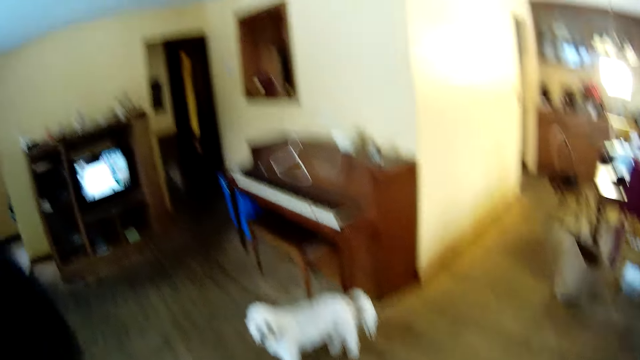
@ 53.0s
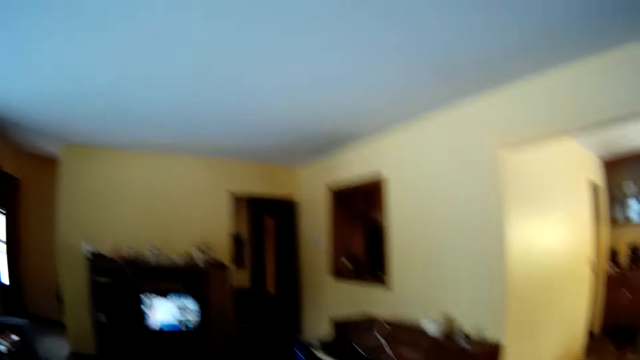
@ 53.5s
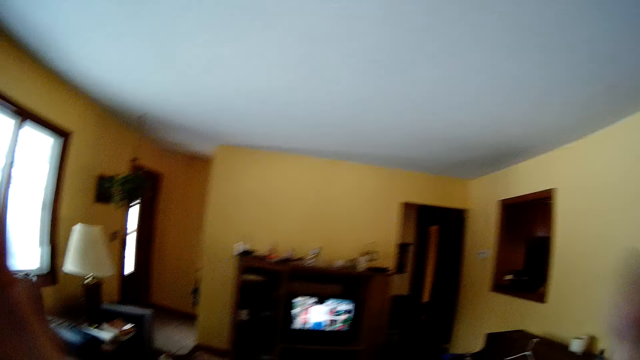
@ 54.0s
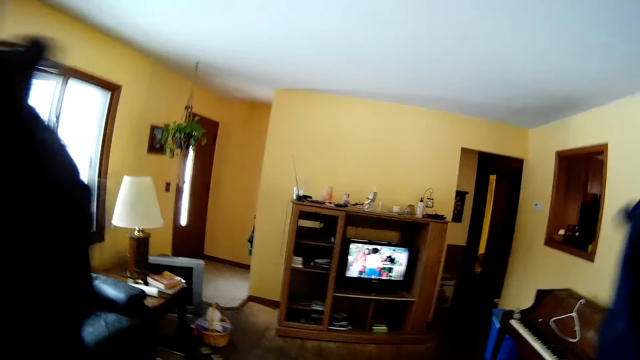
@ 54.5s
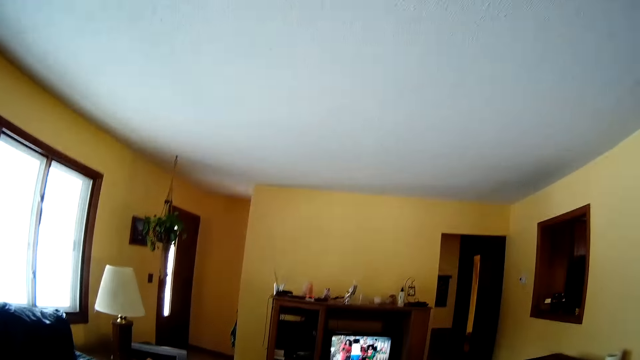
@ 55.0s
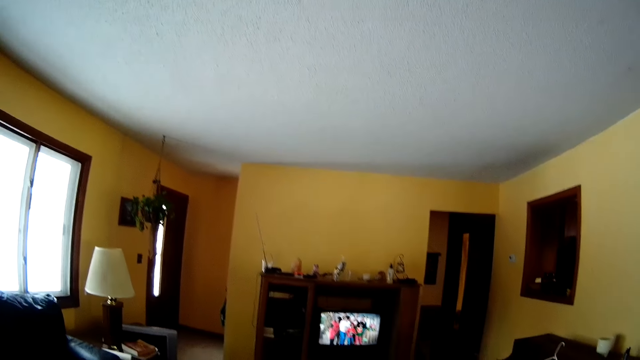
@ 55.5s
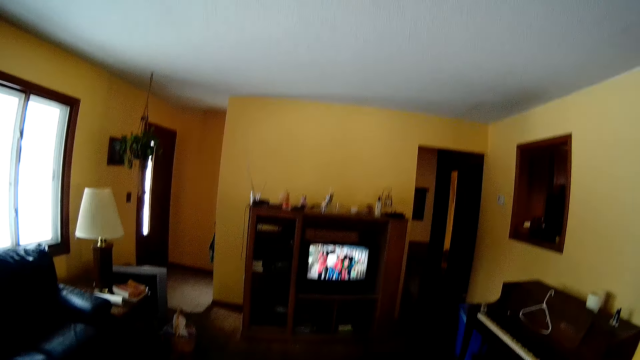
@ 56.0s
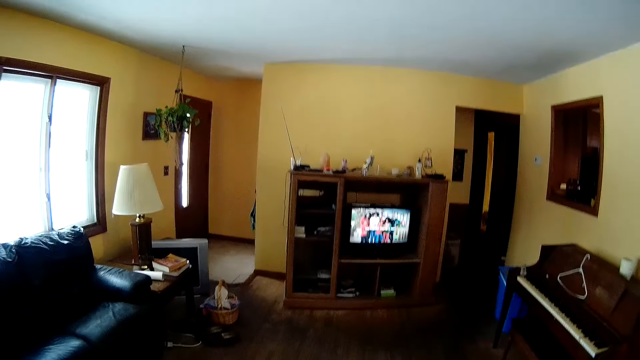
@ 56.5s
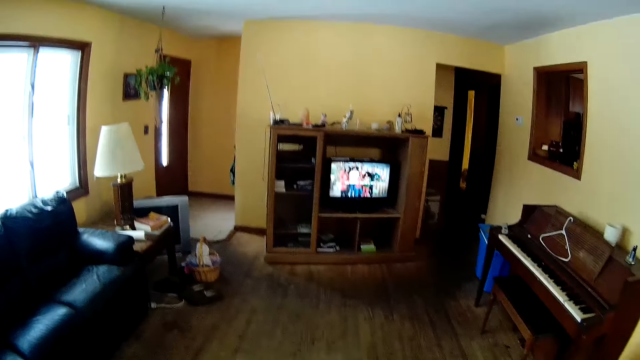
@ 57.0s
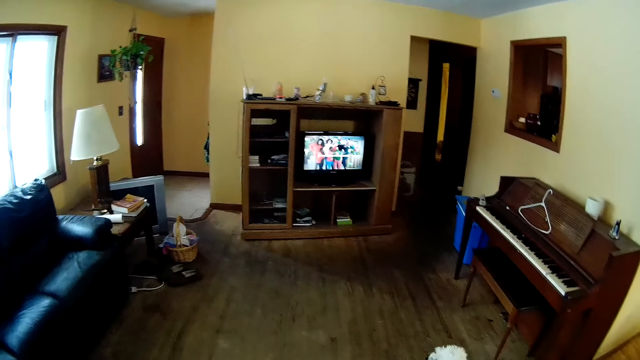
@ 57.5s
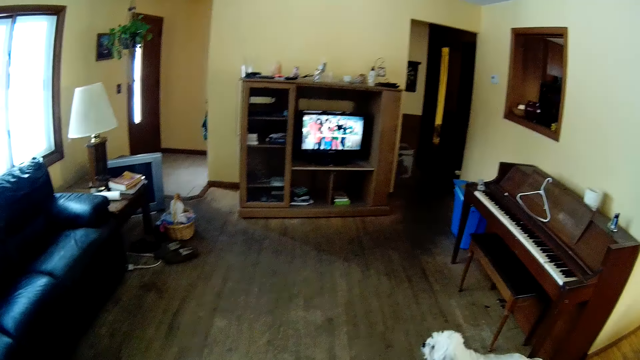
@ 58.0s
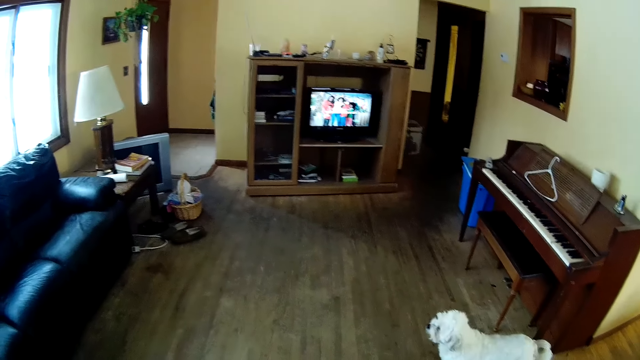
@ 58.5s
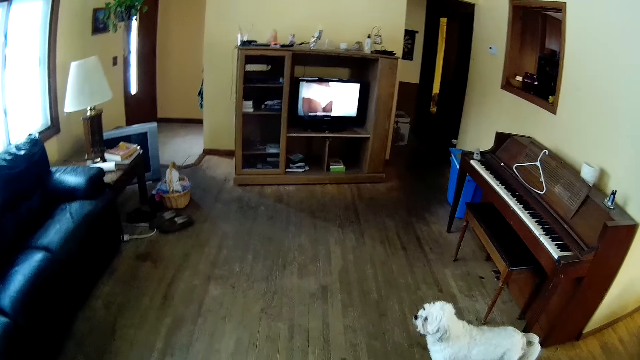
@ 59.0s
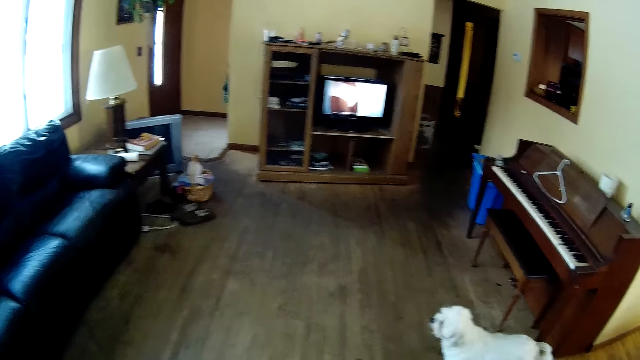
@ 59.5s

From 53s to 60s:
The camera wearer walks around the house.
